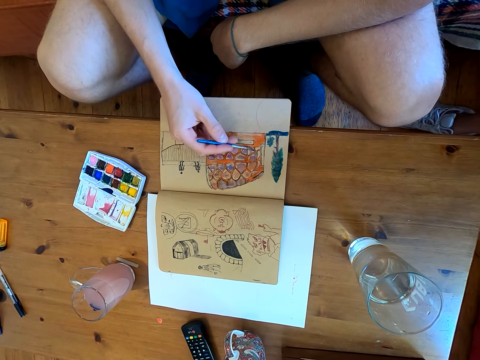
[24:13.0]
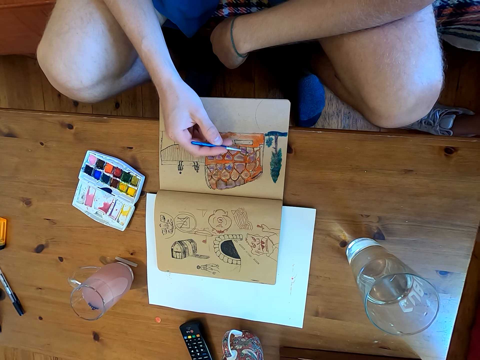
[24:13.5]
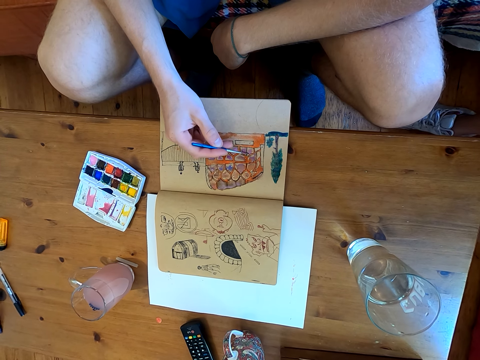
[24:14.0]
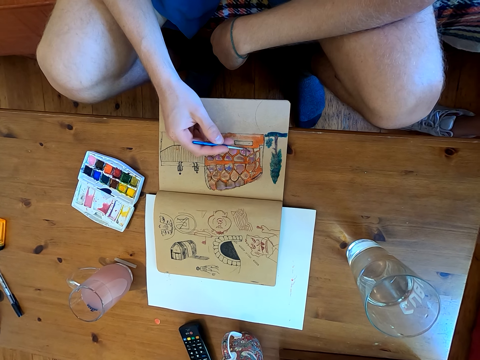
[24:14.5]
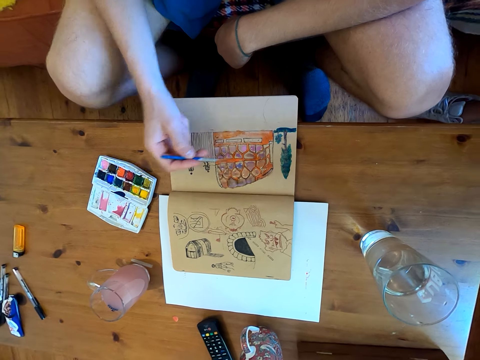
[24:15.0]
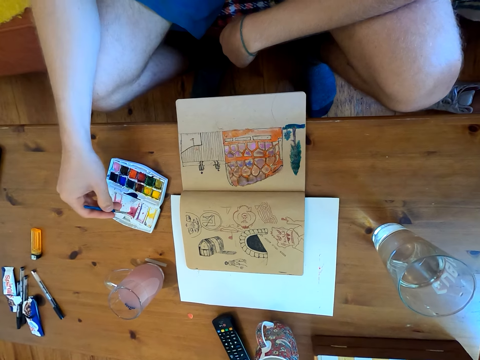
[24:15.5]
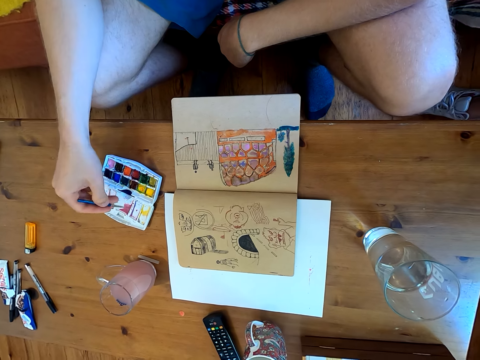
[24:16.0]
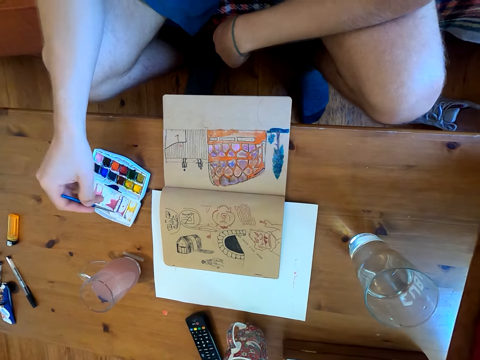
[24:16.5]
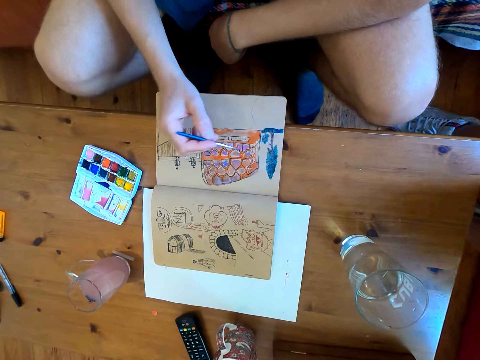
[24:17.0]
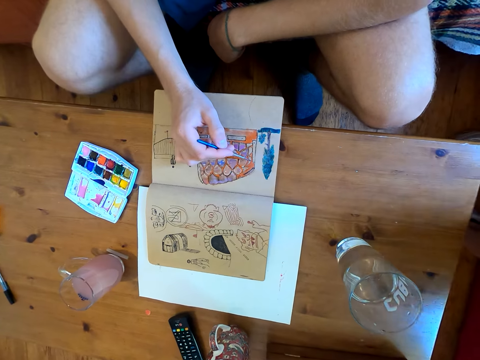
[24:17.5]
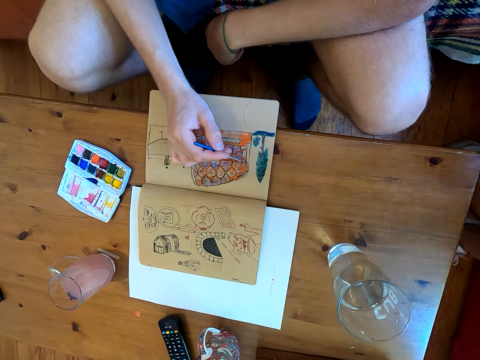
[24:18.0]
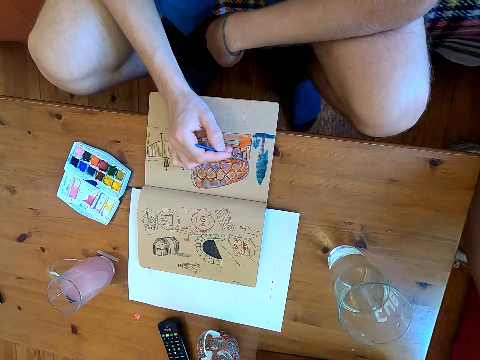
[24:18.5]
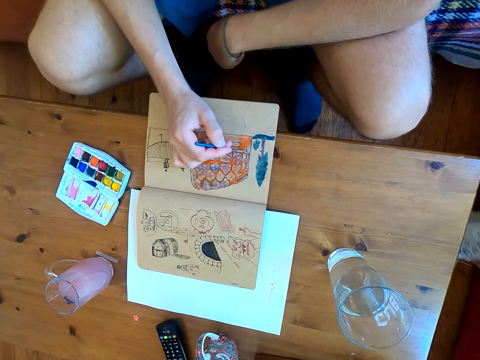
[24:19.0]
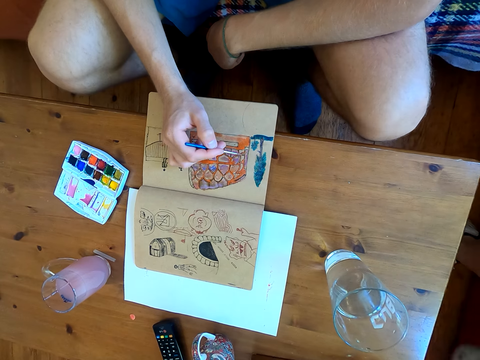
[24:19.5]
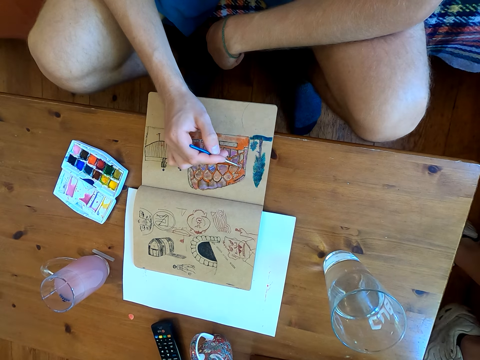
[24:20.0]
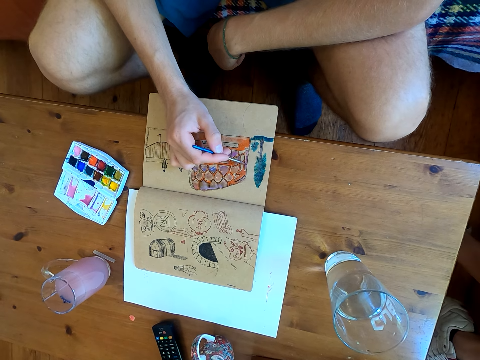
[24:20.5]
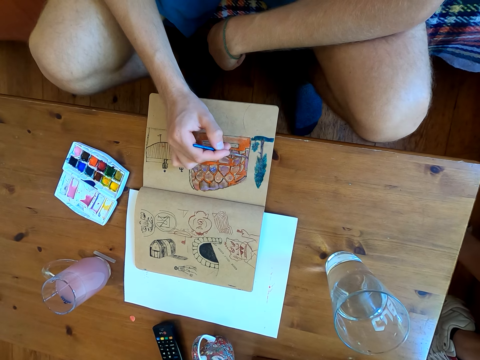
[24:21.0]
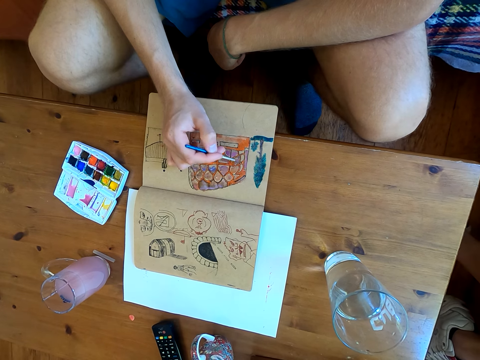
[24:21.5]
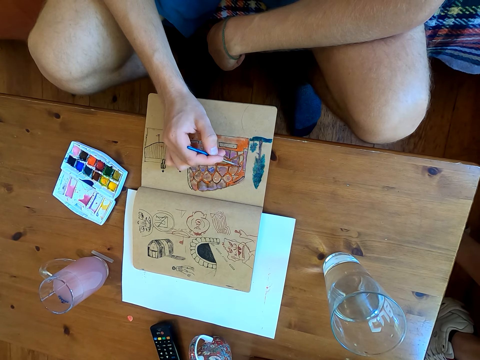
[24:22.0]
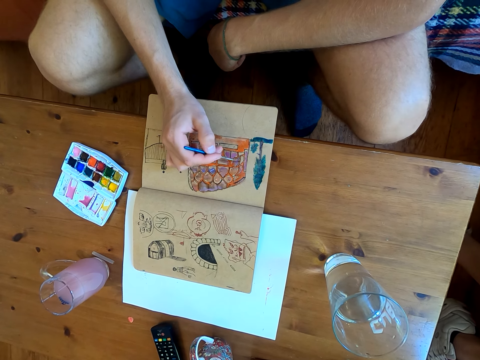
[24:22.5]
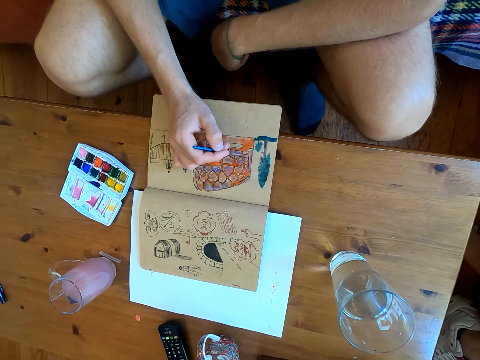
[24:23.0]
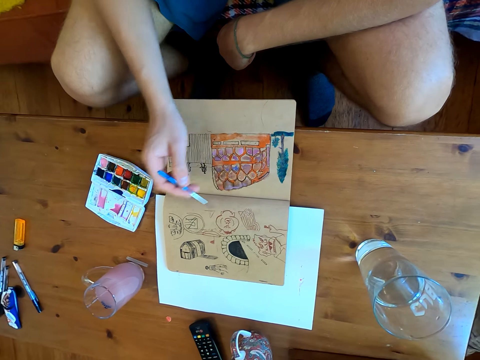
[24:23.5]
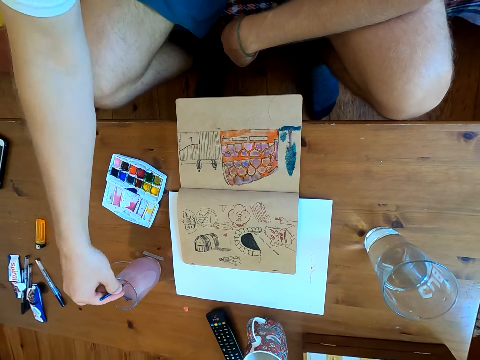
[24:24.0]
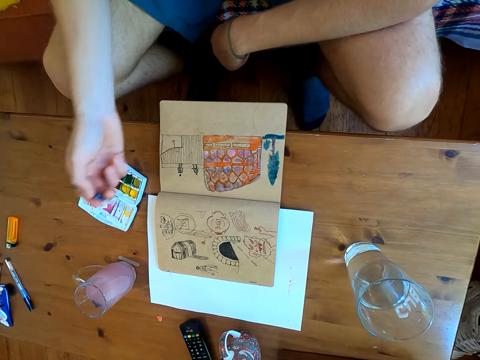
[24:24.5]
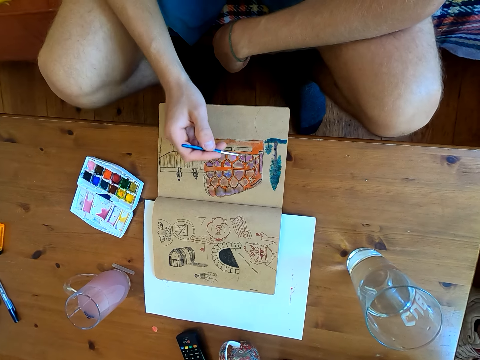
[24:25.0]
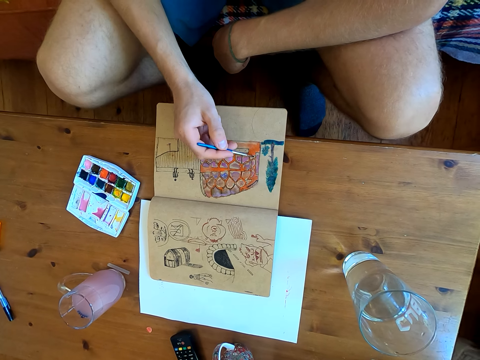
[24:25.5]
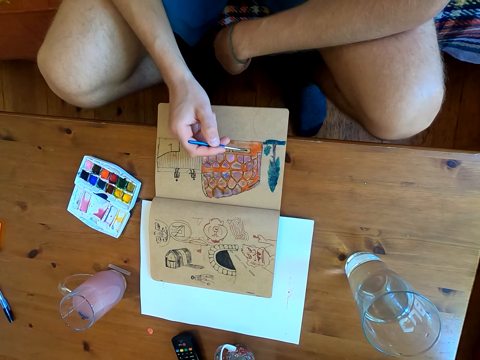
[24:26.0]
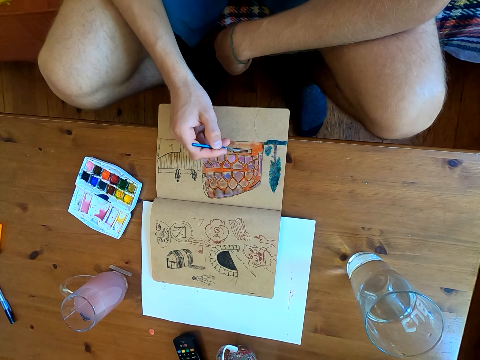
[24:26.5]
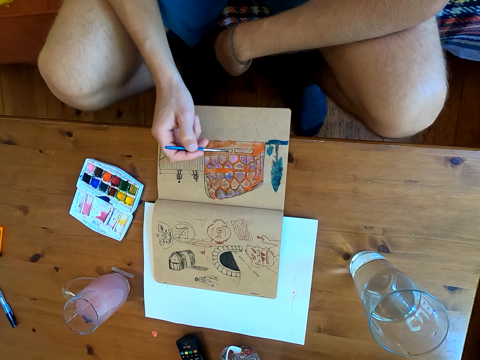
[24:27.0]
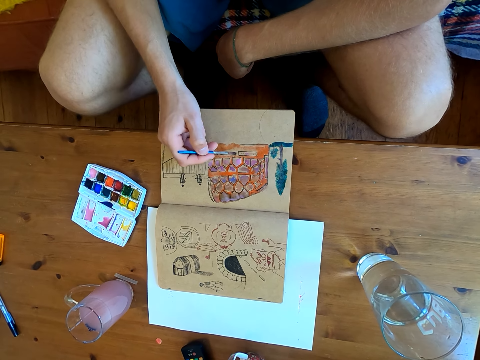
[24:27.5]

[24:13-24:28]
The camera wearer immerses the brush in watercolor. They paint on a page of the book. They dip the brush in liquid. They paint on the page of the book.

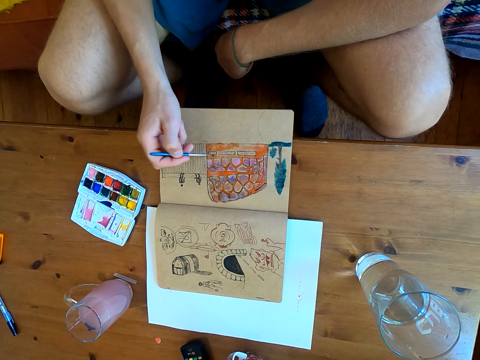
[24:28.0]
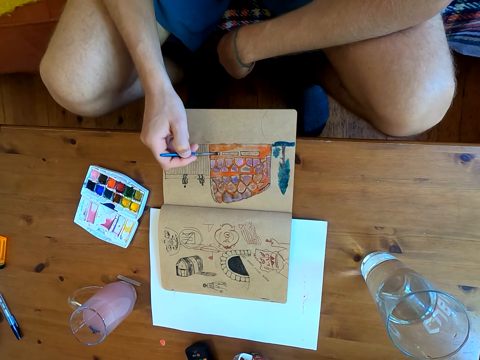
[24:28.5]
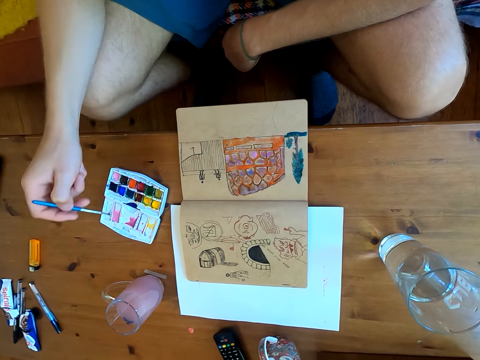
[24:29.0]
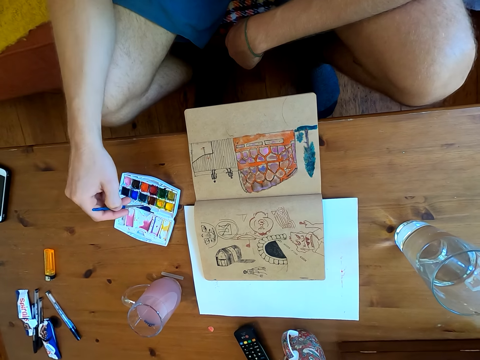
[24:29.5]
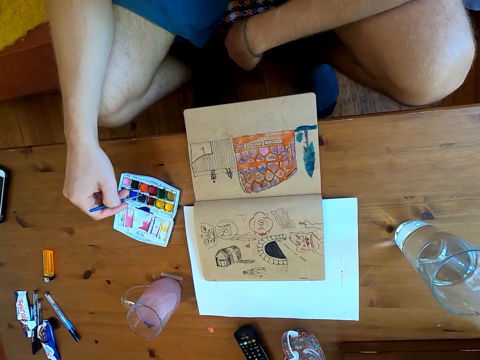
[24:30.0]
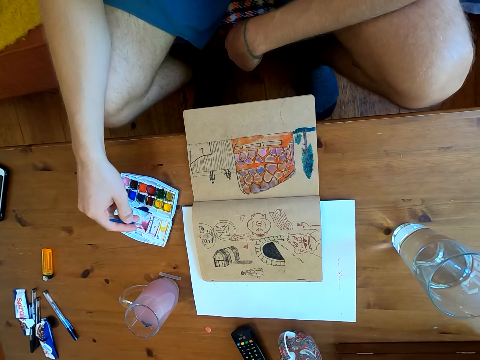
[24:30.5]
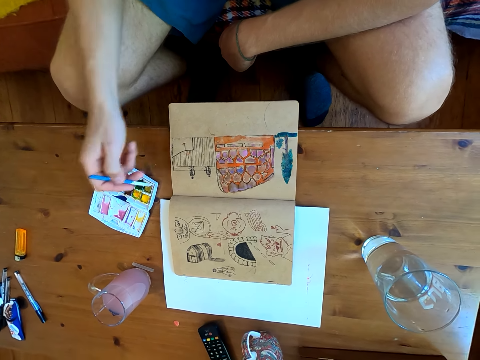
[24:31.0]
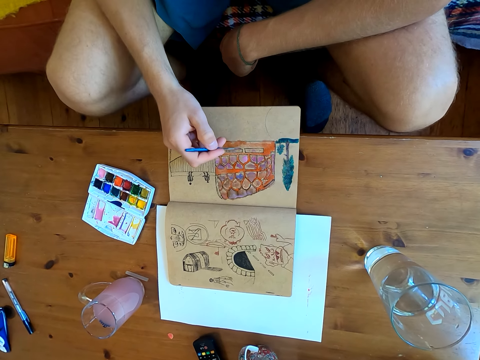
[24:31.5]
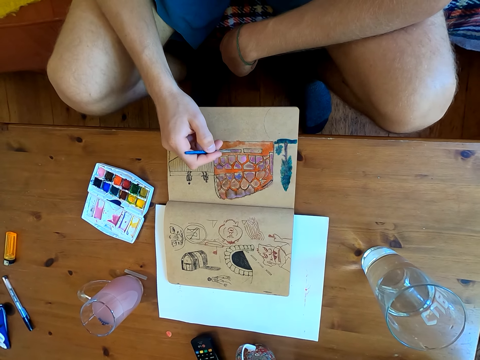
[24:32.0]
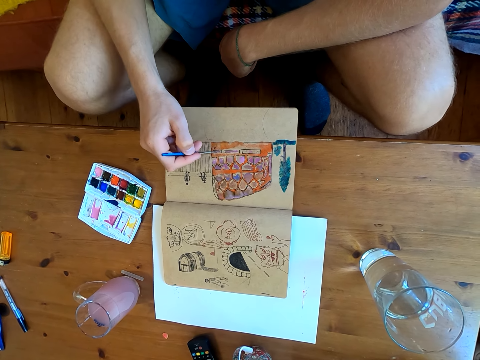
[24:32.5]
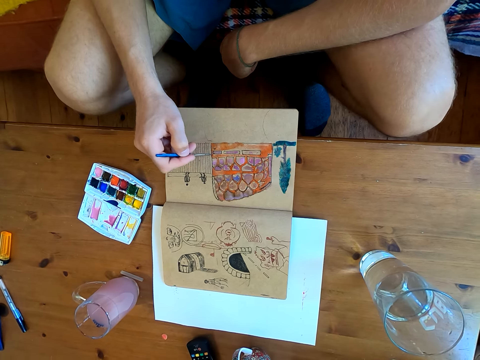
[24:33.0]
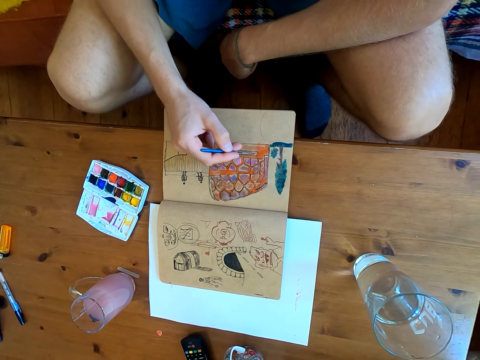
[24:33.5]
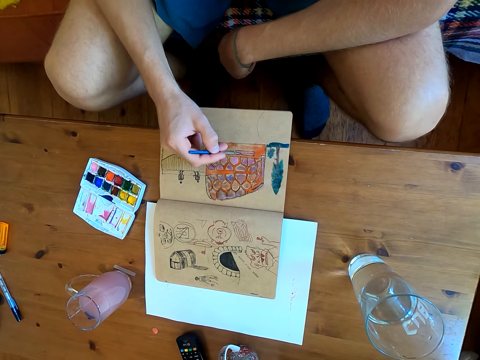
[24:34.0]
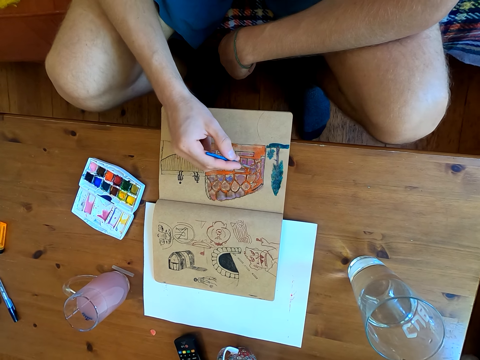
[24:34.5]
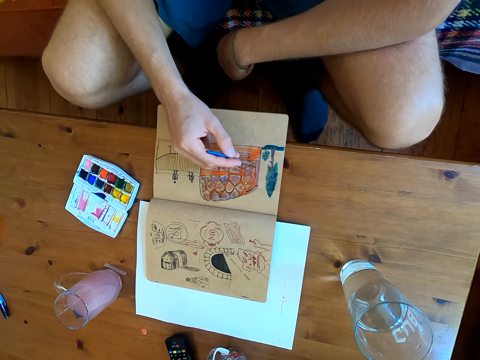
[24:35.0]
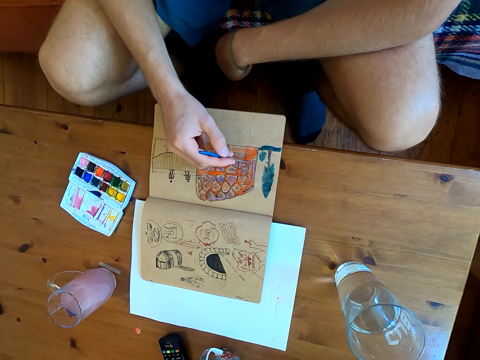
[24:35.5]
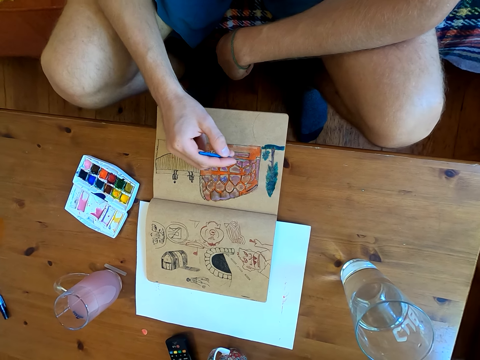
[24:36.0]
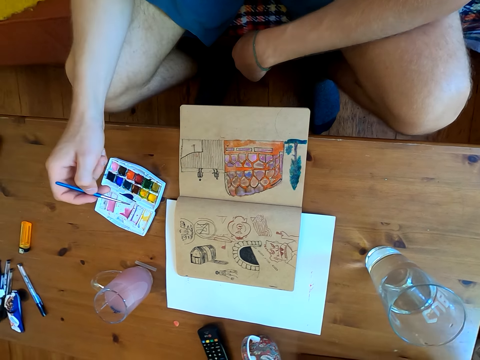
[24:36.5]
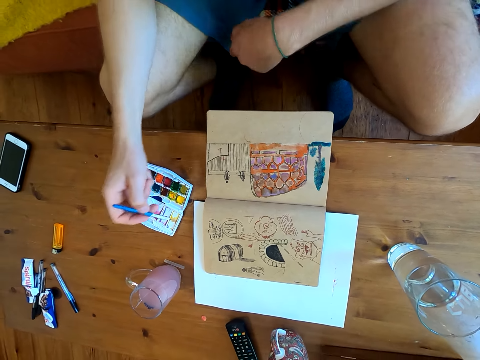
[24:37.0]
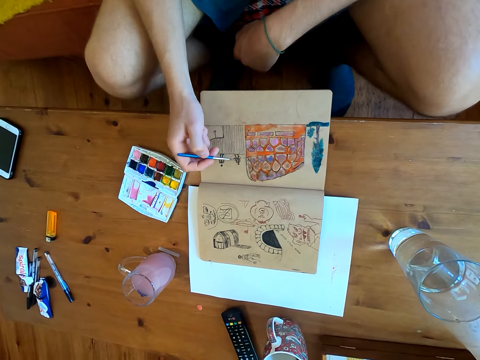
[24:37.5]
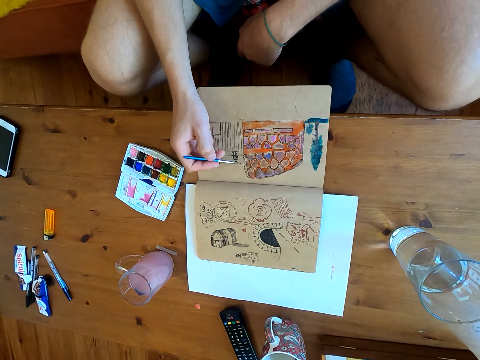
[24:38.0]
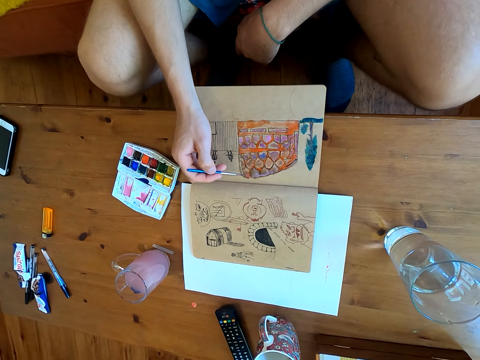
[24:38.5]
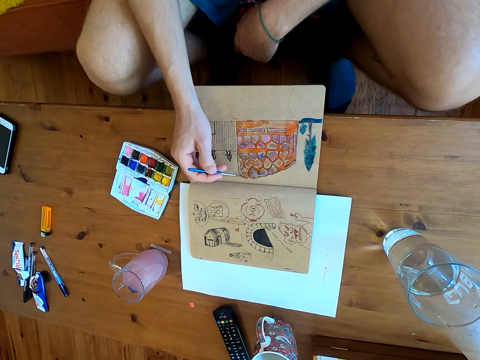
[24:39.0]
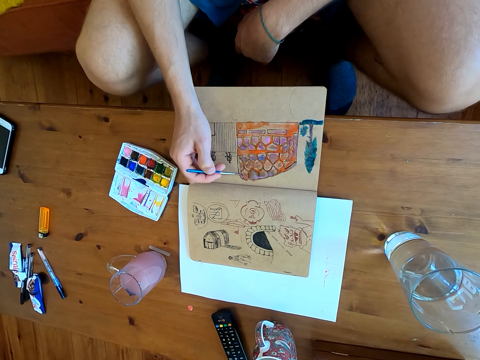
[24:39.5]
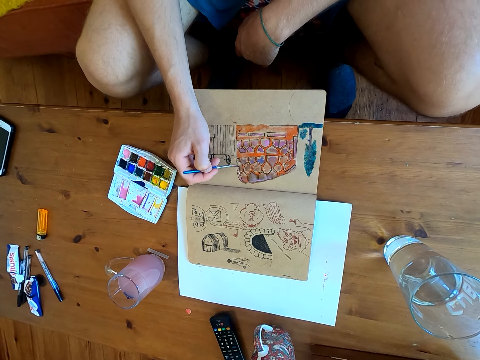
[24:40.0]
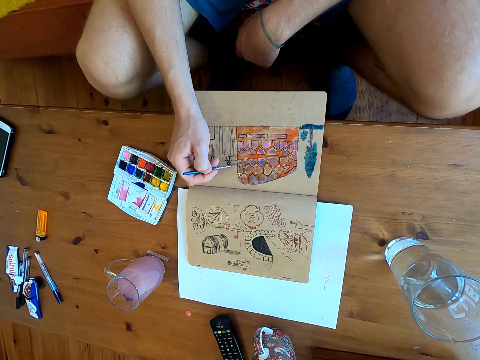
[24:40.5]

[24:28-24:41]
The camera wearer immerses the brush in watercolor. They paint on a page of the book.
